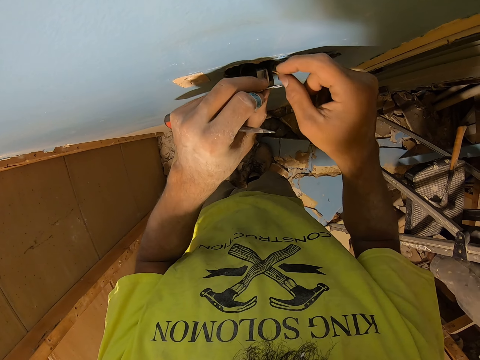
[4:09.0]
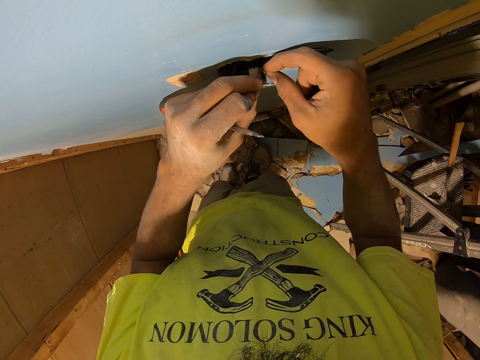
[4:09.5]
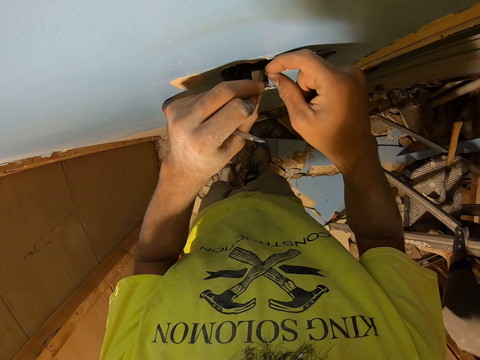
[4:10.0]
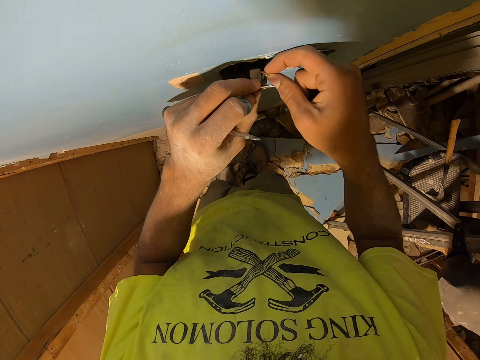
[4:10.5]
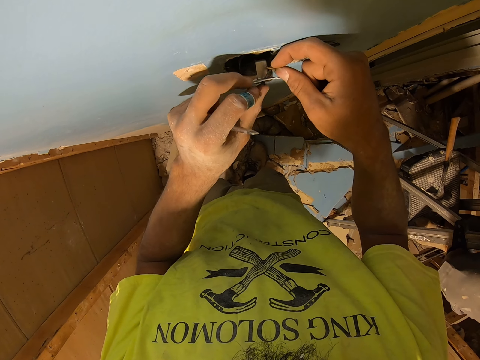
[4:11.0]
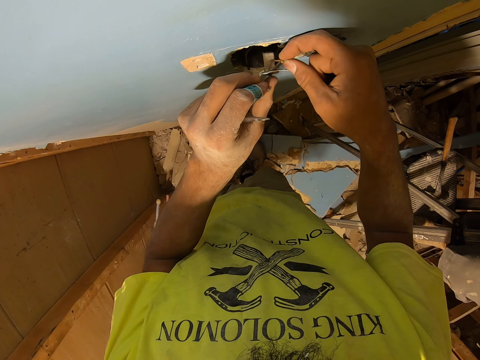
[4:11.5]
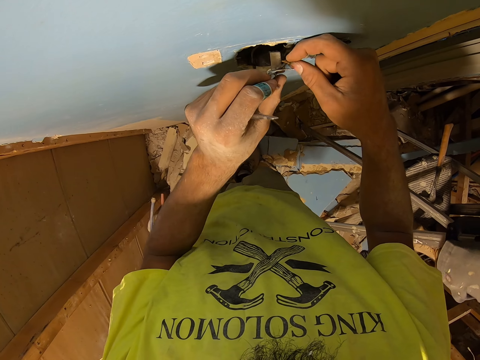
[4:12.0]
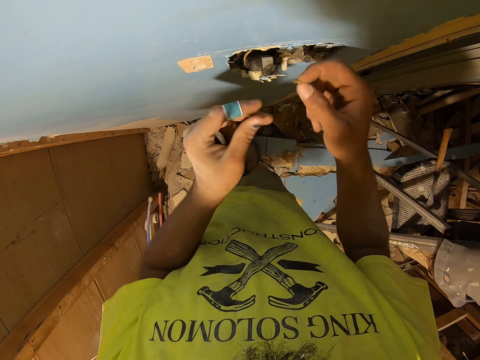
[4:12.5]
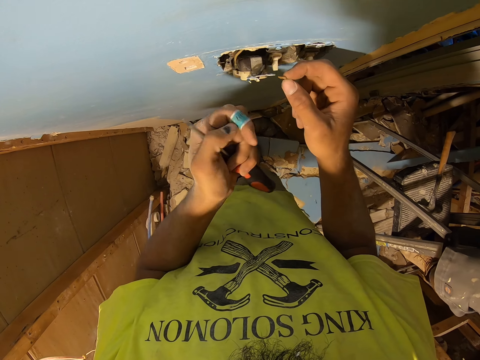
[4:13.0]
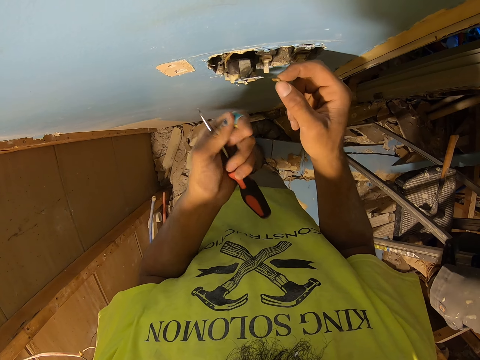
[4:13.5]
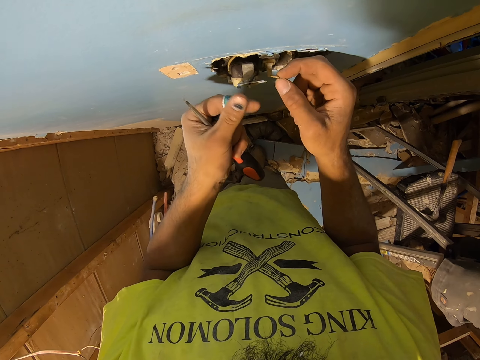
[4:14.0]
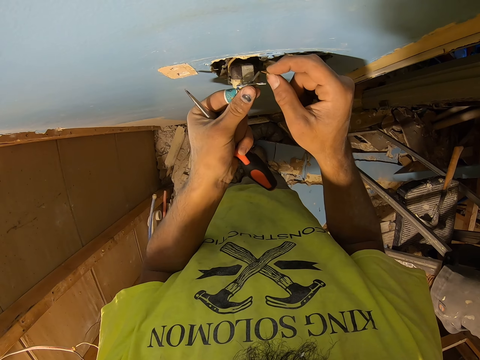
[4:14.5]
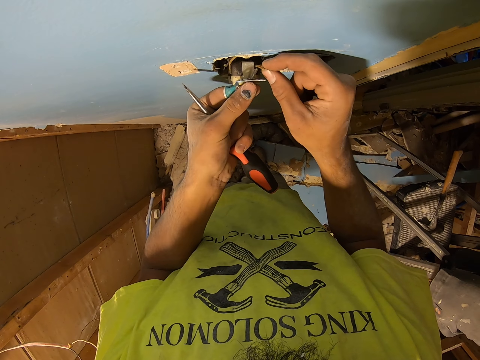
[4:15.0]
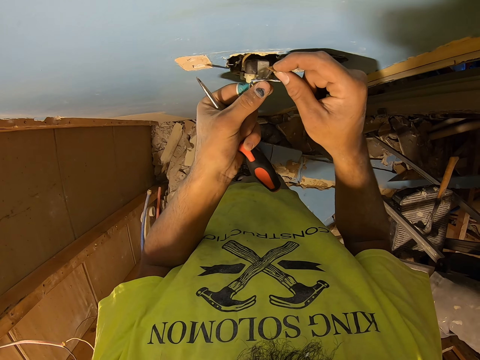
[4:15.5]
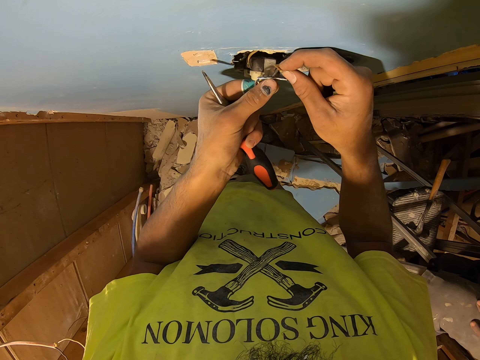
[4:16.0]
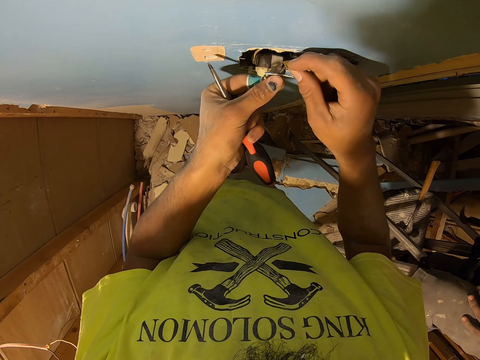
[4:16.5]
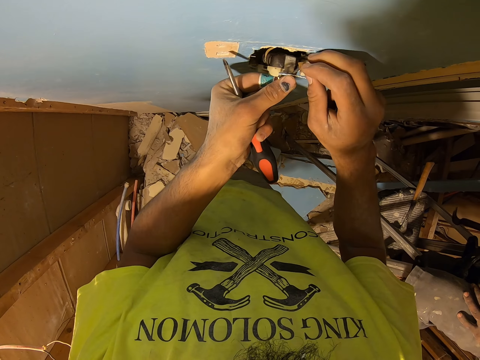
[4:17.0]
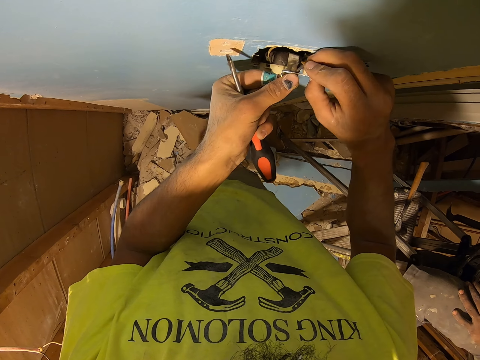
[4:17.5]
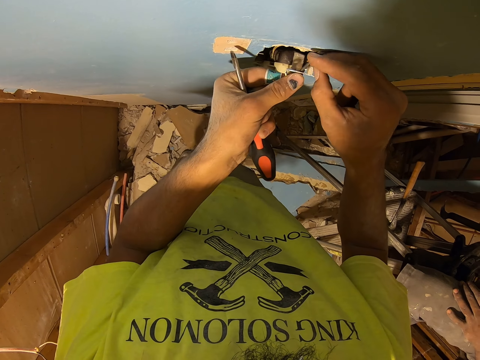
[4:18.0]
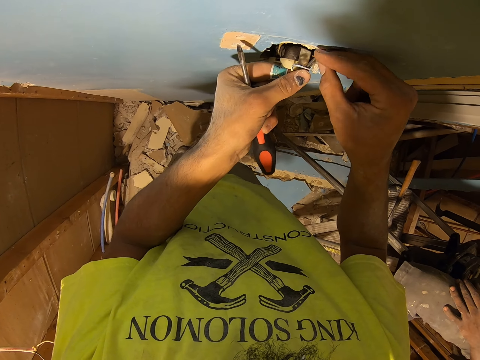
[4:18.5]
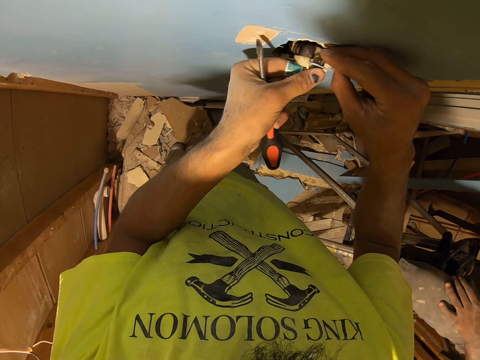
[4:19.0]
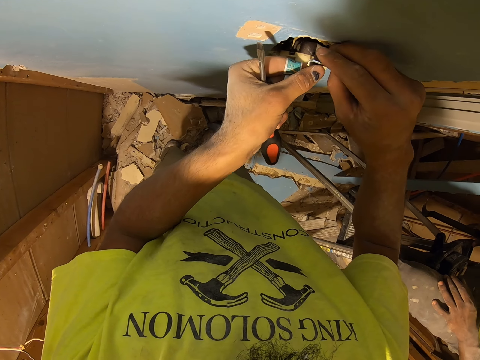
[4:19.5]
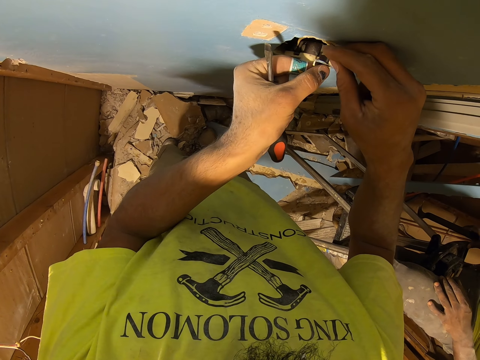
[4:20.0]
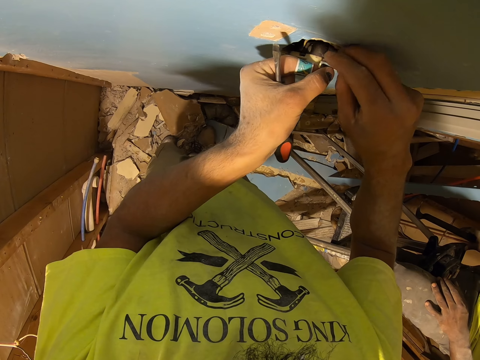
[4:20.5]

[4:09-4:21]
The camera wearer puts screw cups on the screw.

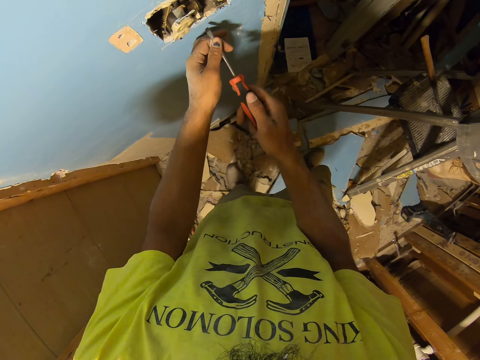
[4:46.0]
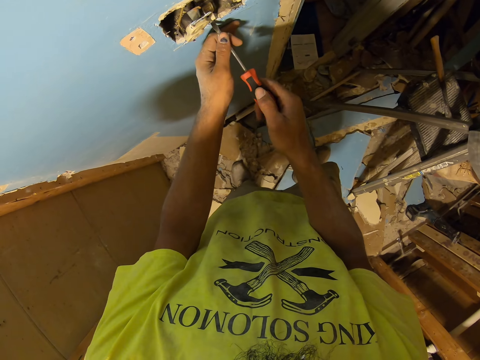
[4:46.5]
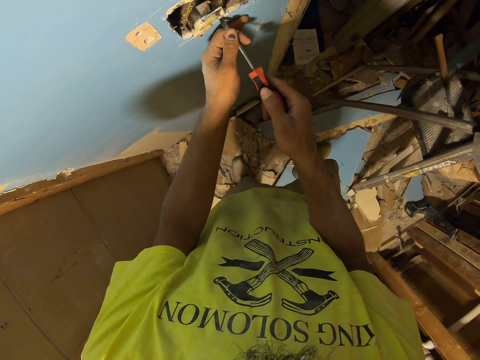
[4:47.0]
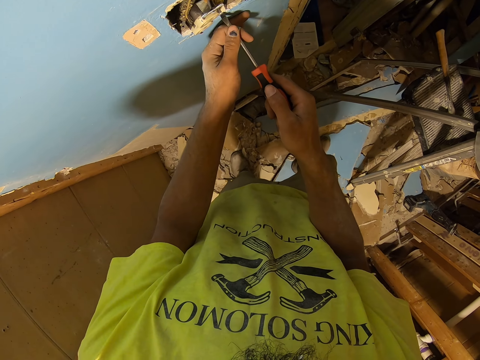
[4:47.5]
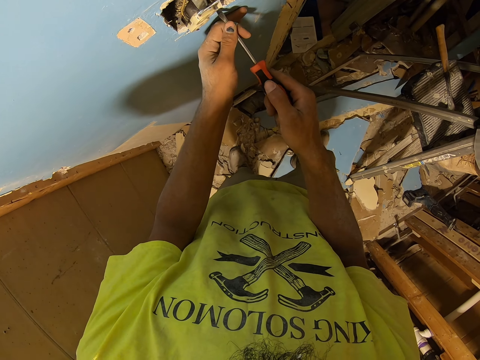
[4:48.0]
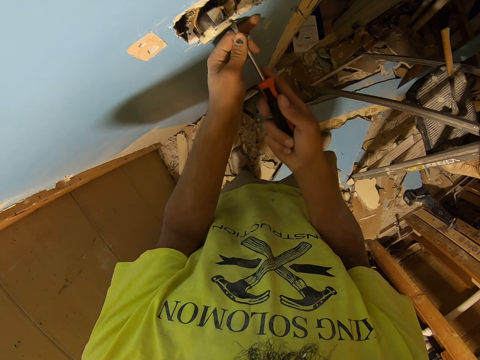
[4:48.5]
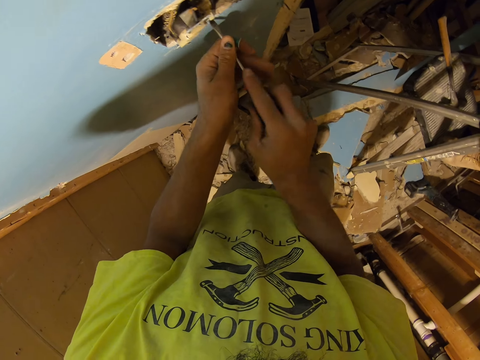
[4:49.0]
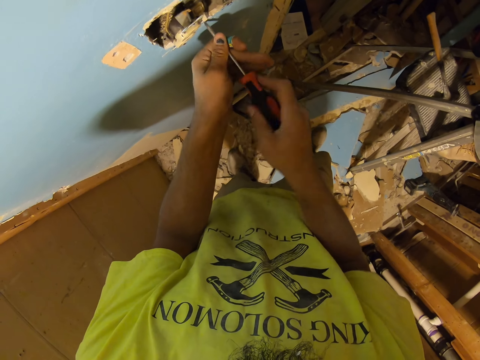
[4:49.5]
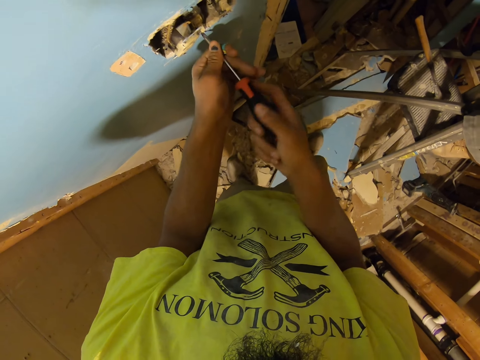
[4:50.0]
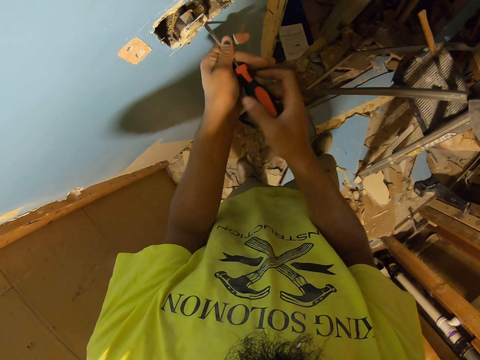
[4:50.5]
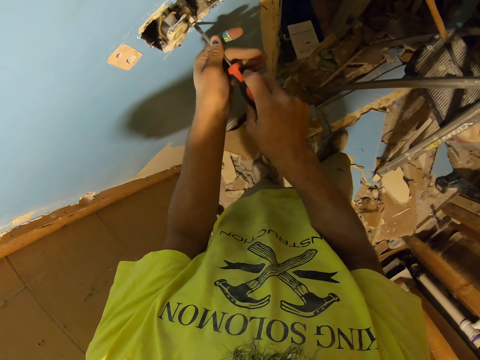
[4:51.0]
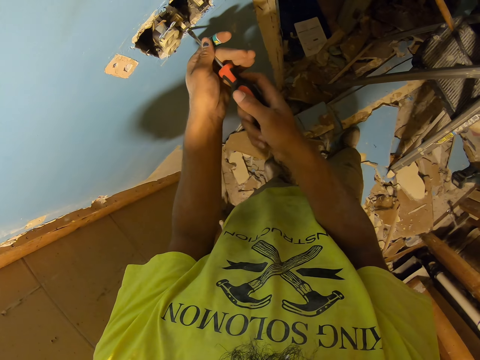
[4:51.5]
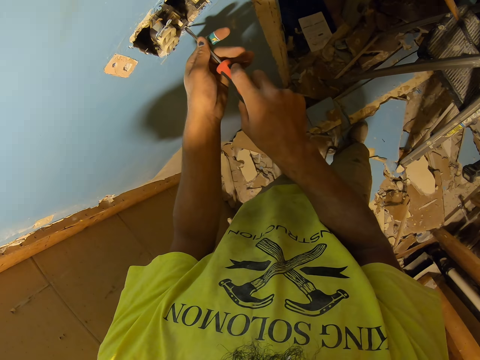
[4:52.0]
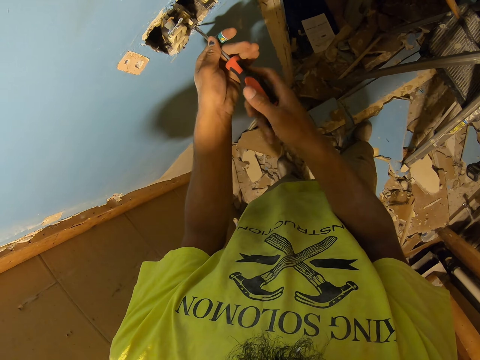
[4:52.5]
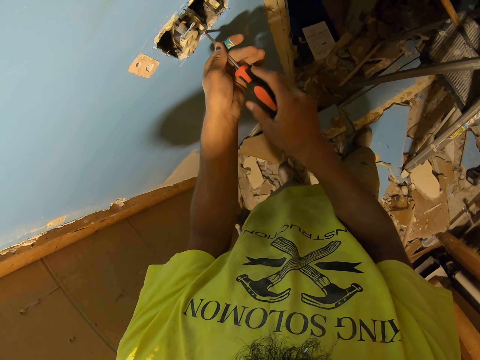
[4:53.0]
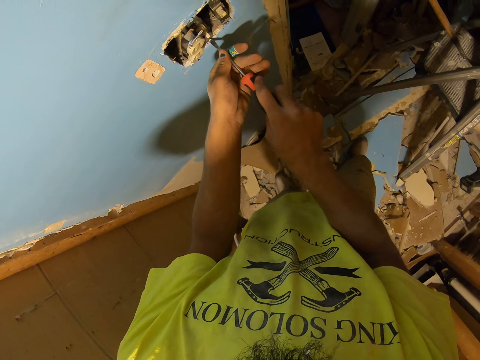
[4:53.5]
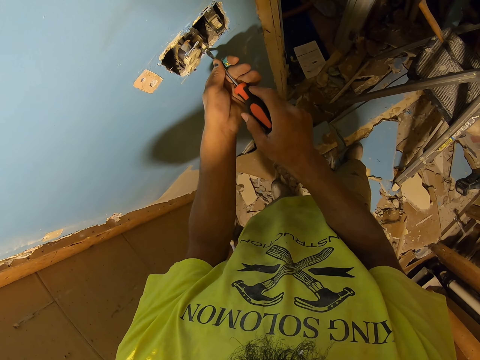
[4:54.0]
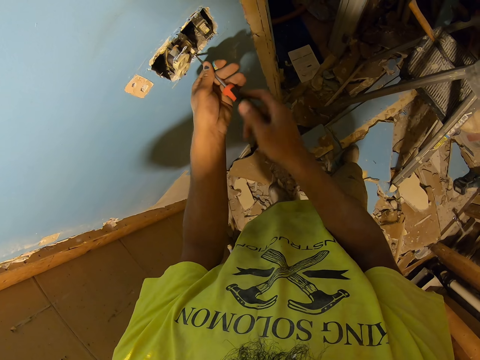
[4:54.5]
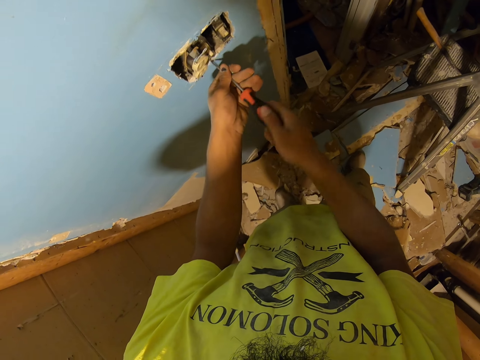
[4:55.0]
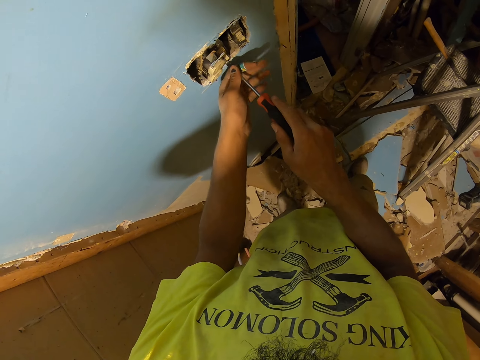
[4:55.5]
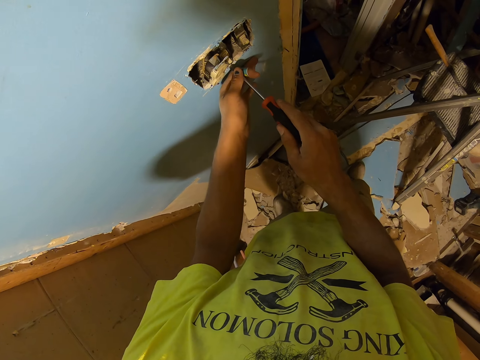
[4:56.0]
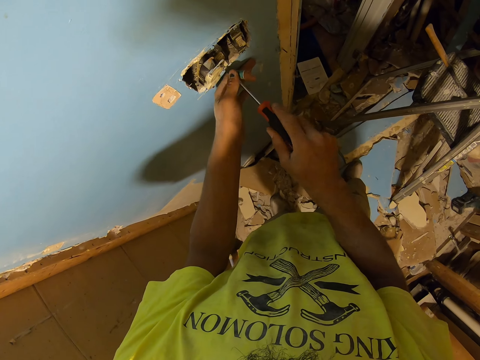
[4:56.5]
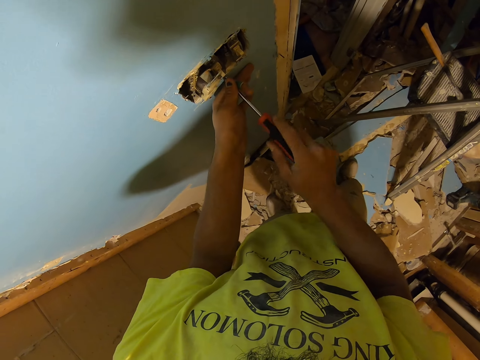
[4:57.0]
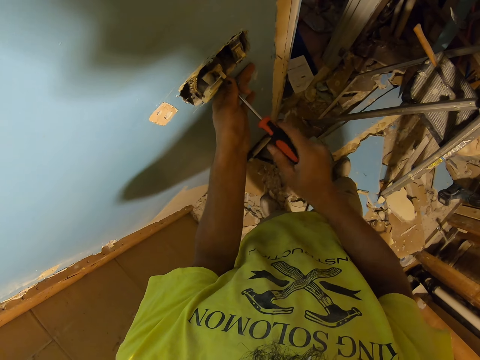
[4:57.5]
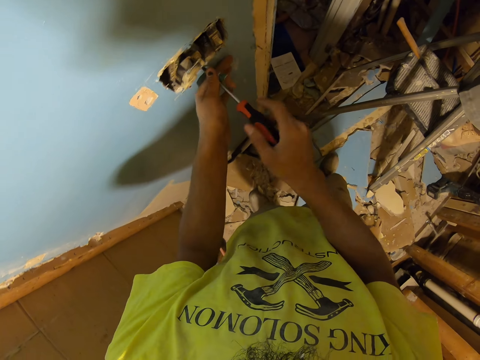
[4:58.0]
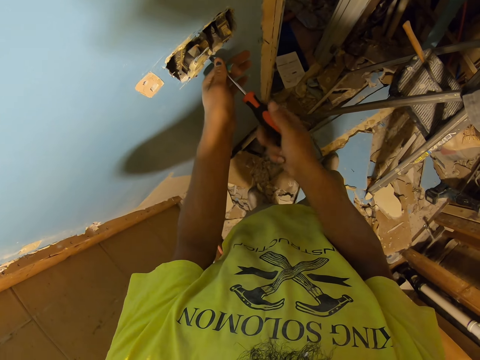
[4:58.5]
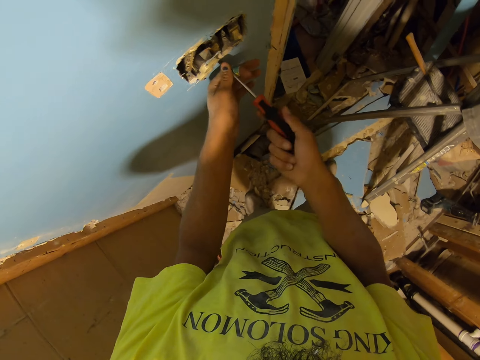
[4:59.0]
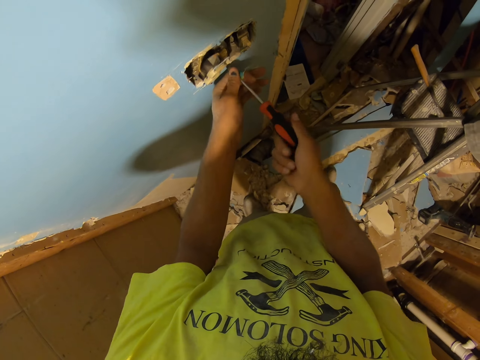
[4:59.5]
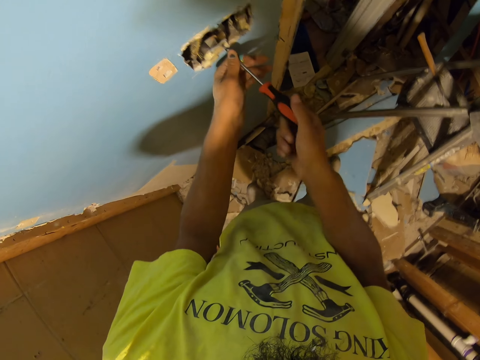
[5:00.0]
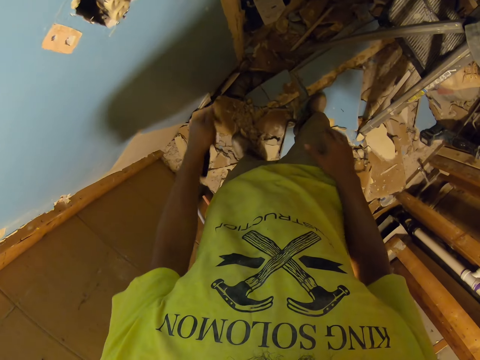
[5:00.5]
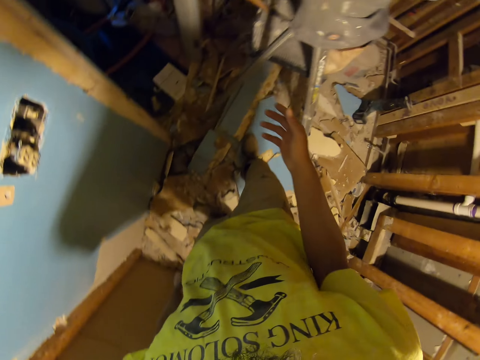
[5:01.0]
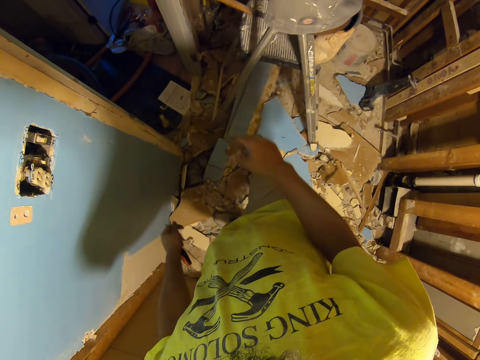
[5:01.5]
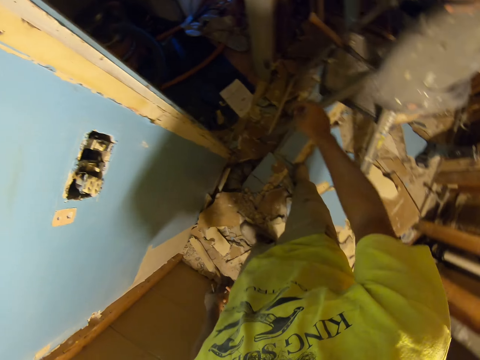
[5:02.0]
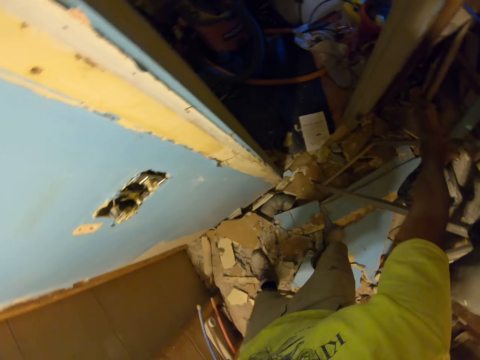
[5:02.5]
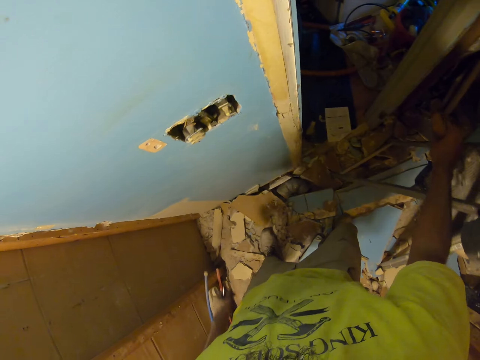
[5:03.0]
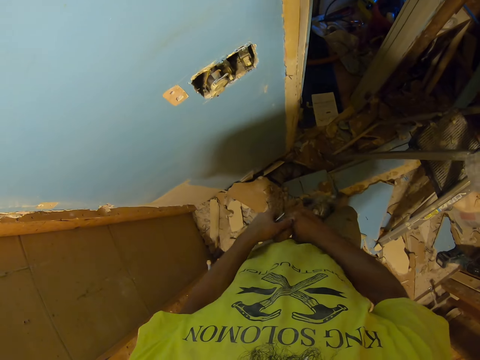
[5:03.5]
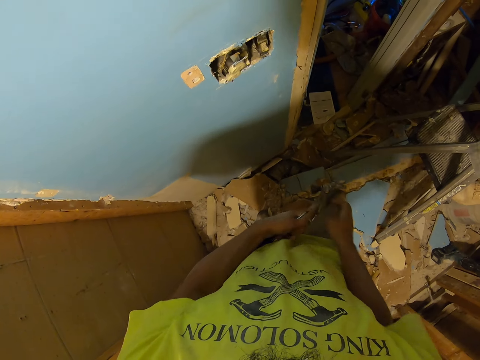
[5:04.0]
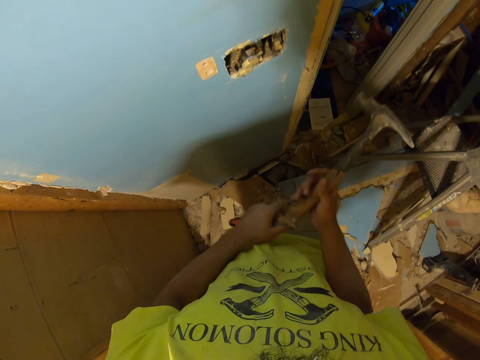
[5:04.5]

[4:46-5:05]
The camera wearer opens a screw using a screwdriver. They tighten the screw using the screwdriver. They pick up a hammer.
